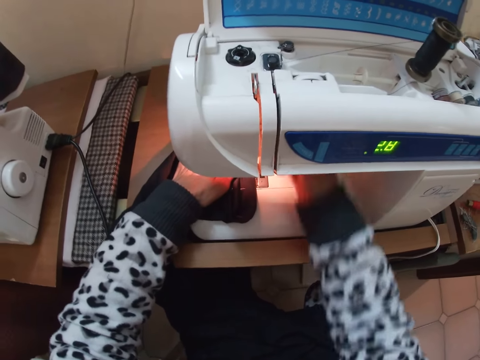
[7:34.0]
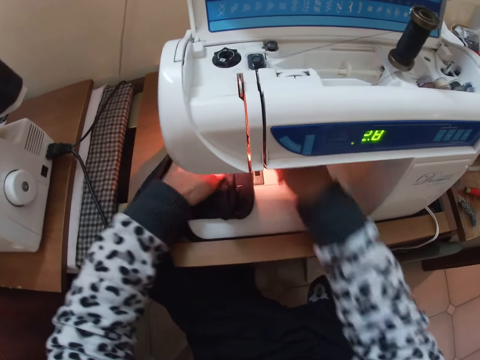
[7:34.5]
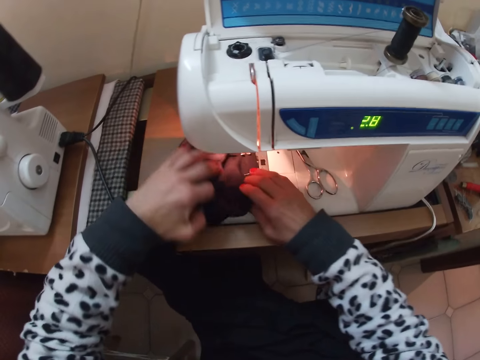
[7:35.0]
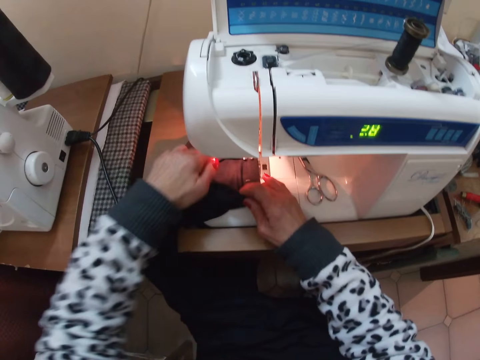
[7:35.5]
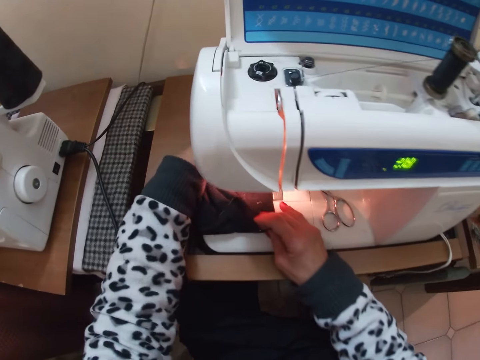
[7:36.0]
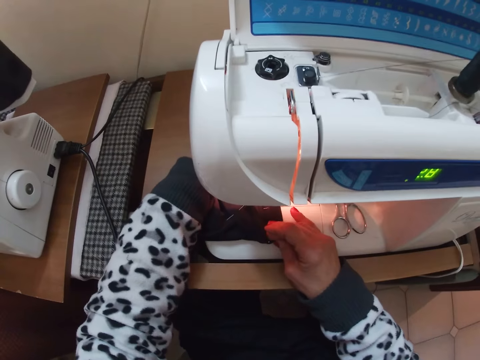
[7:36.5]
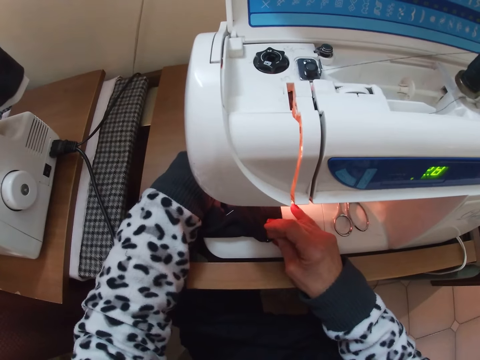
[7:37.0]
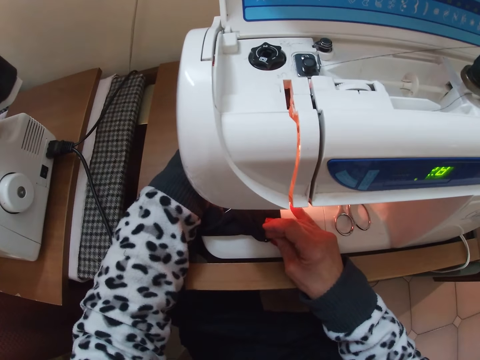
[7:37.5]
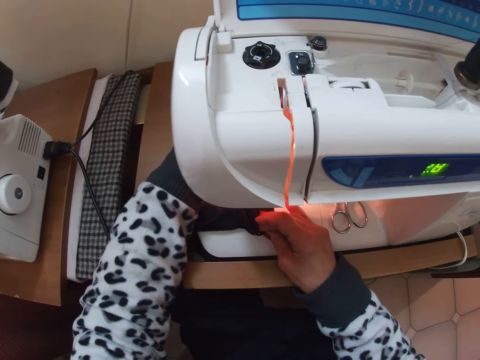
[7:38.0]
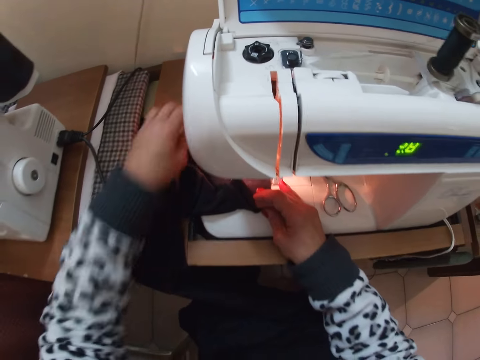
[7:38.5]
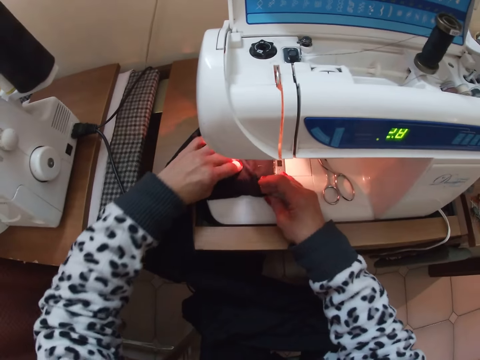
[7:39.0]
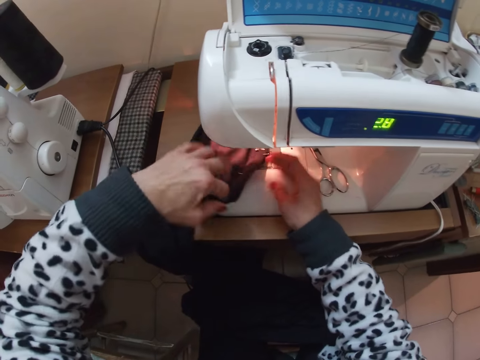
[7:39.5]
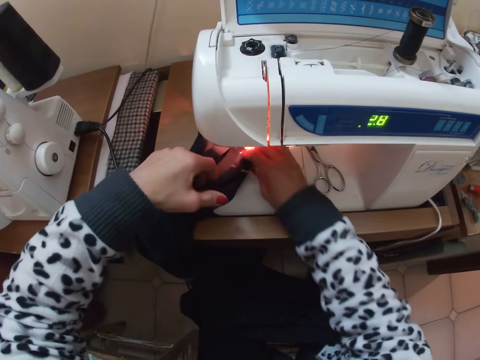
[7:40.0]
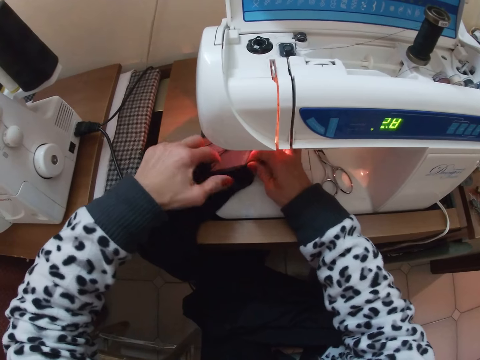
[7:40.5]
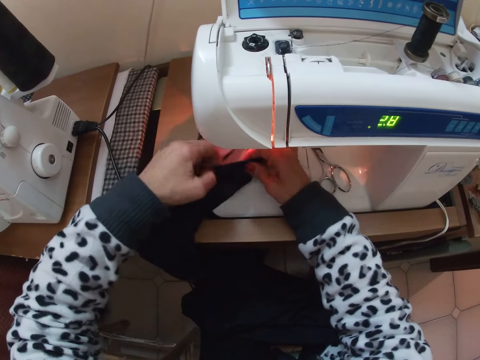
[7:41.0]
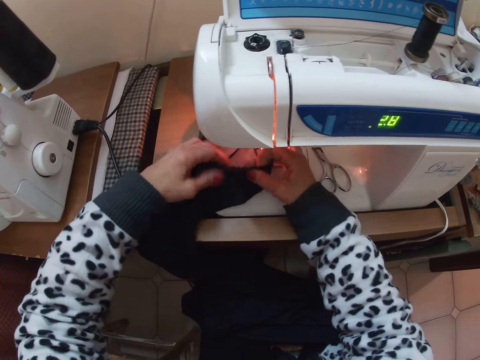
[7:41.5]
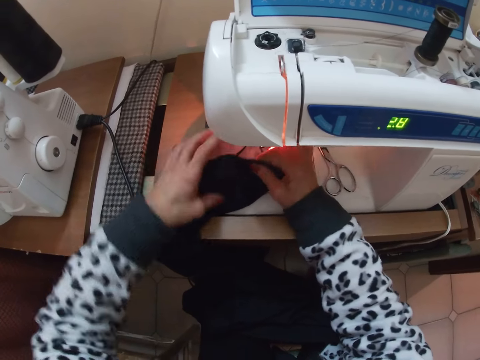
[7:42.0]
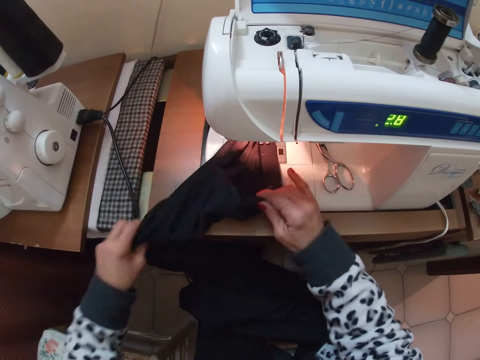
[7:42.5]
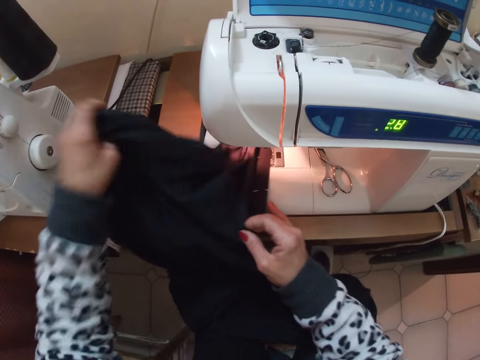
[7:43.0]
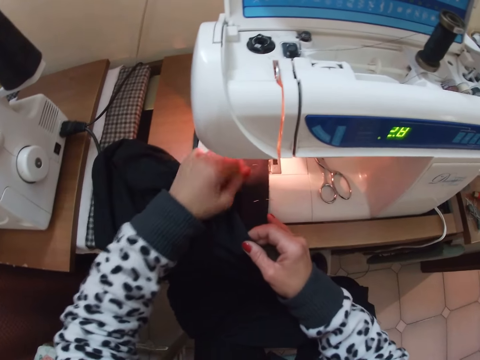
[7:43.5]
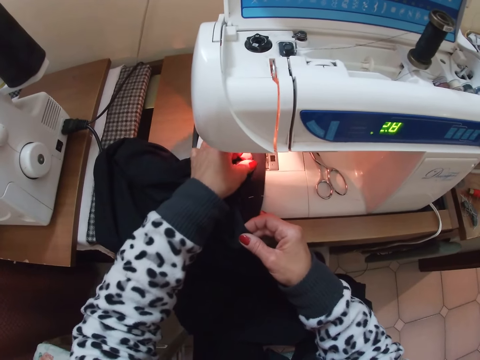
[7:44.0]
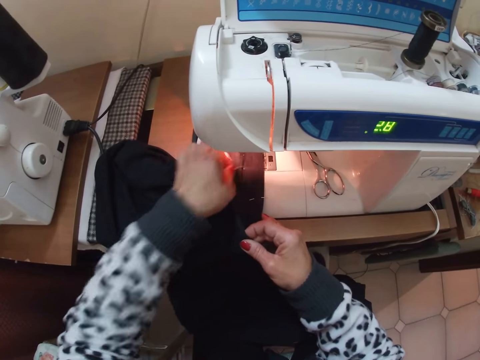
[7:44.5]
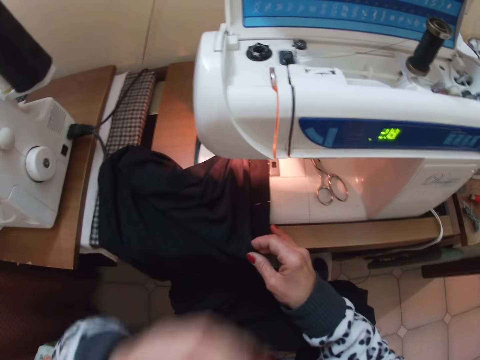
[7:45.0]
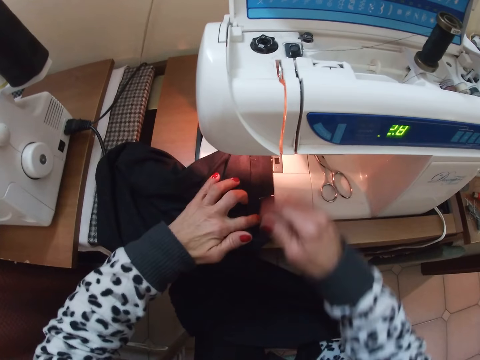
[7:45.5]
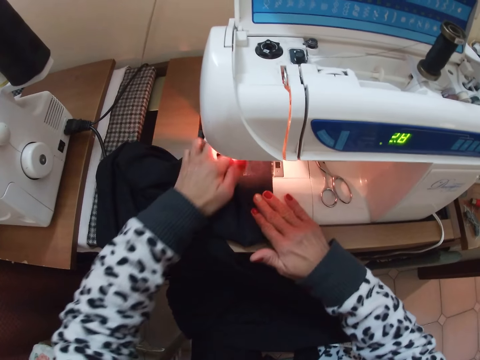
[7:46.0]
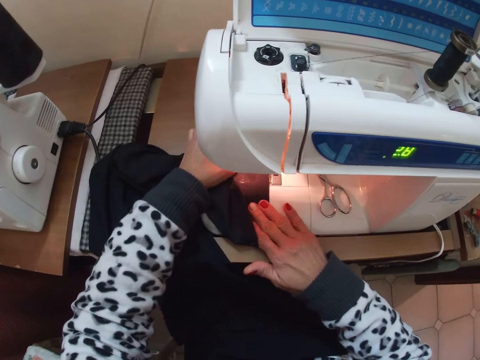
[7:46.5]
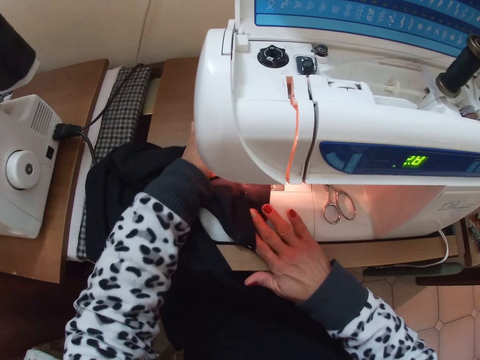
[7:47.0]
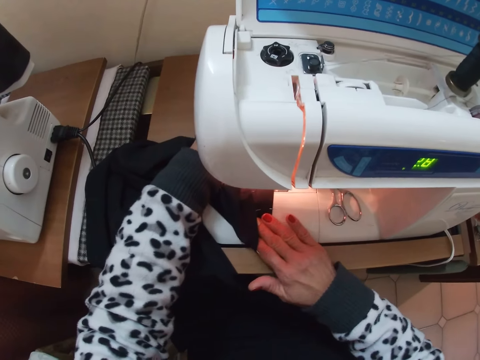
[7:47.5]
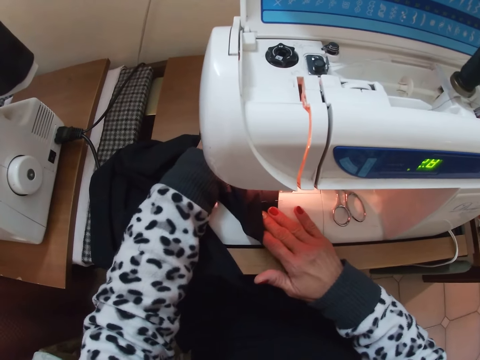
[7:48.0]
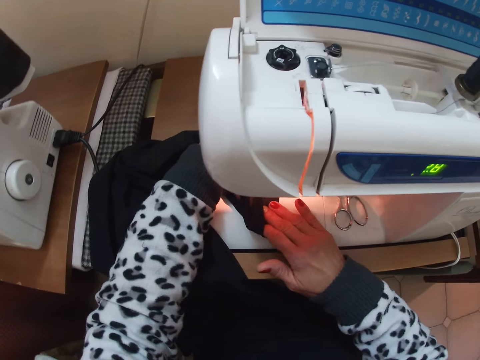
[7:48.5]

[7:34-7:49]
The camera wearer adjusts the presser foot lever on the sewing machine with her right hand. She adjusts the cloth on the sewing machine with her two hands. She sews the cloth with the sewing machine. She adjusts the cloth on the sewing machine with her two hands. She removes a small pin from the cloth with her left hand. She puts the pin in her mouth with her left hand. She adjusts the cloth on the sewing machine. She sews the cloth with the sewing machine.

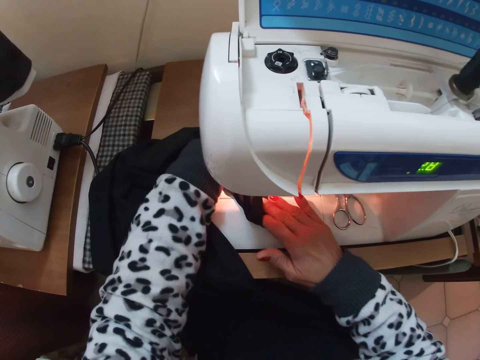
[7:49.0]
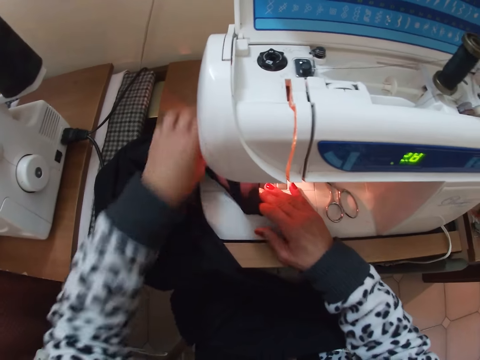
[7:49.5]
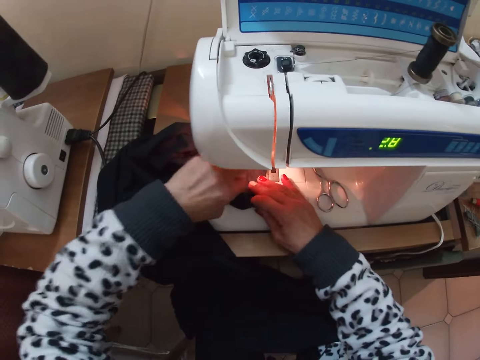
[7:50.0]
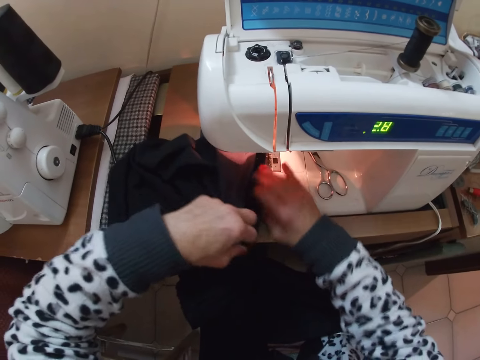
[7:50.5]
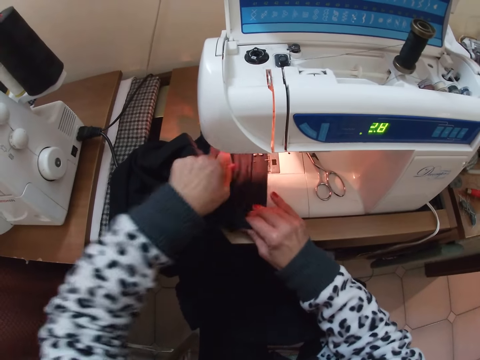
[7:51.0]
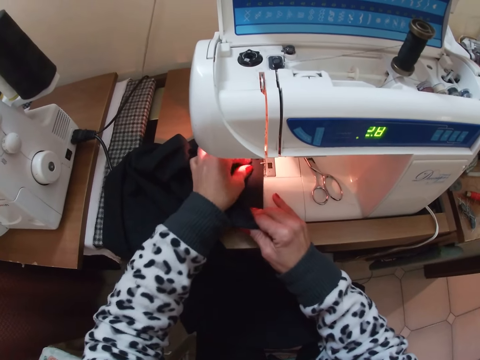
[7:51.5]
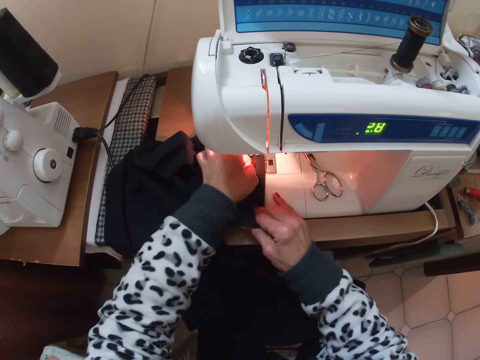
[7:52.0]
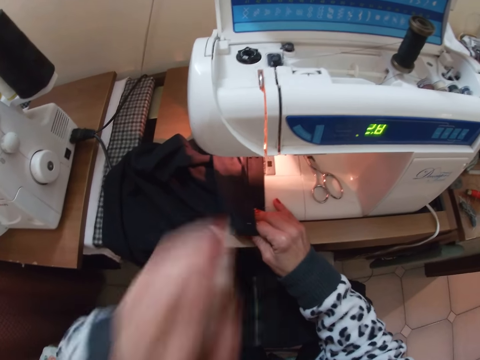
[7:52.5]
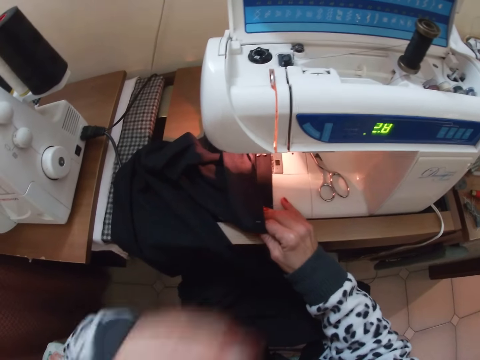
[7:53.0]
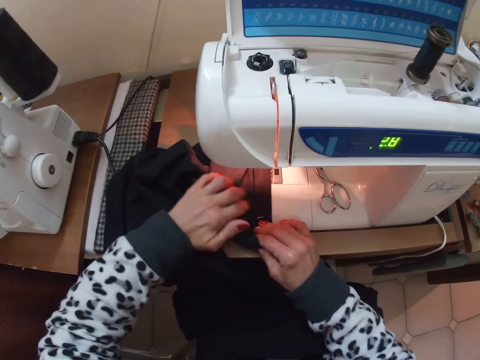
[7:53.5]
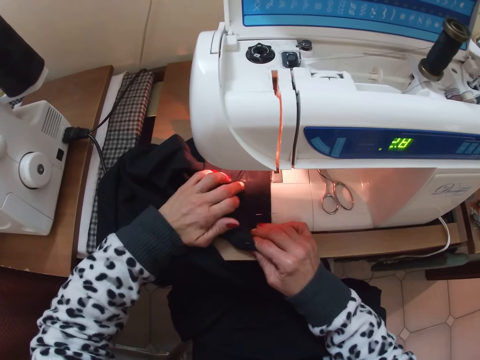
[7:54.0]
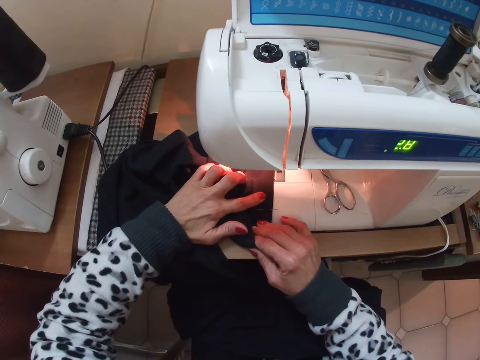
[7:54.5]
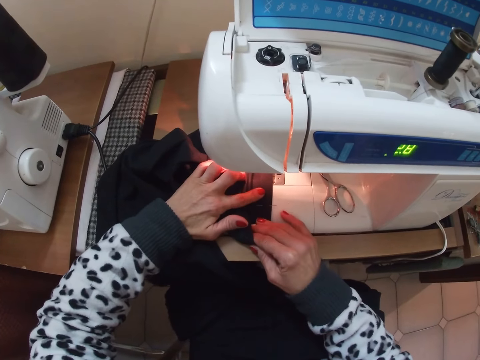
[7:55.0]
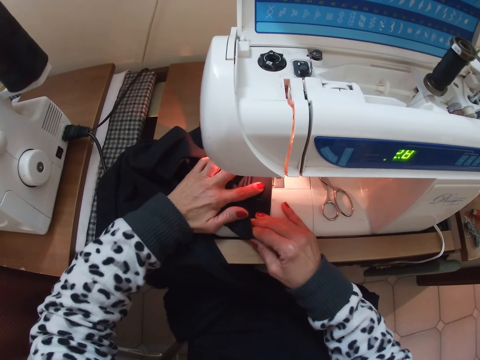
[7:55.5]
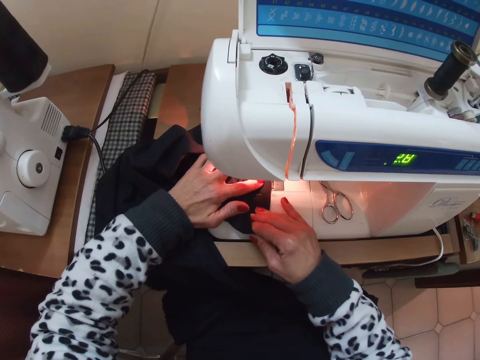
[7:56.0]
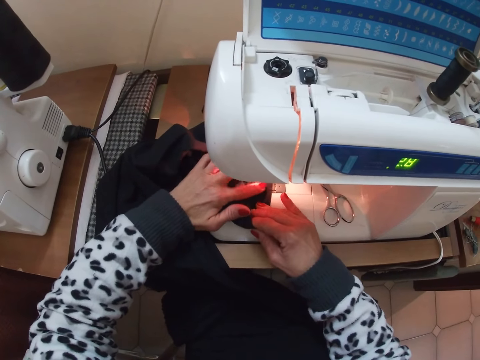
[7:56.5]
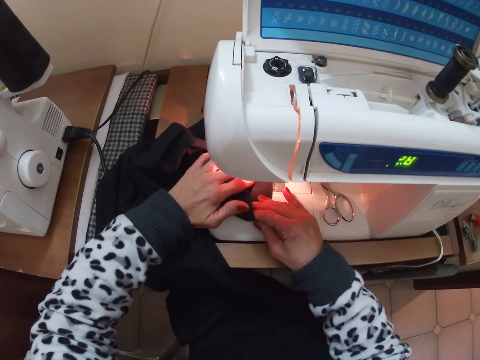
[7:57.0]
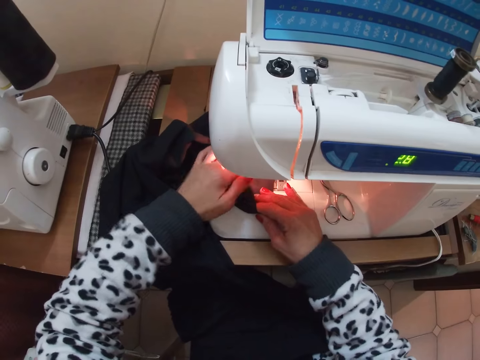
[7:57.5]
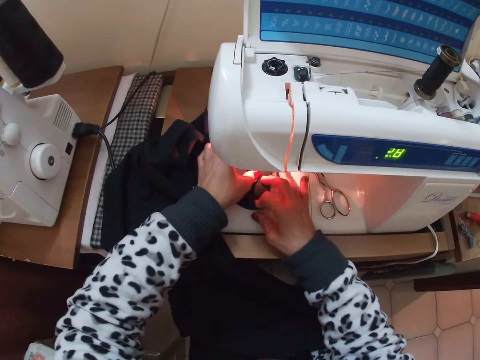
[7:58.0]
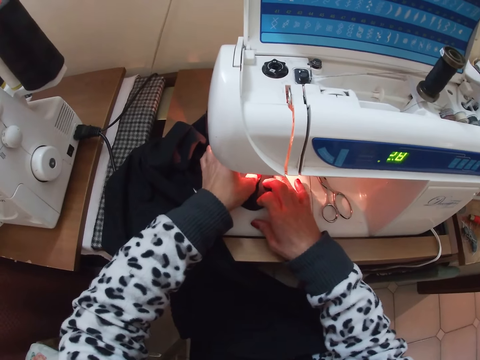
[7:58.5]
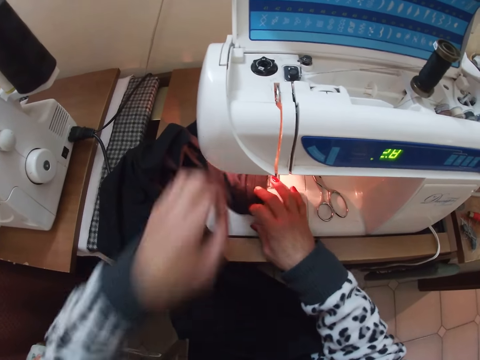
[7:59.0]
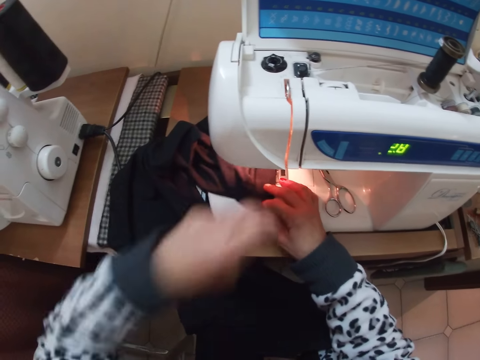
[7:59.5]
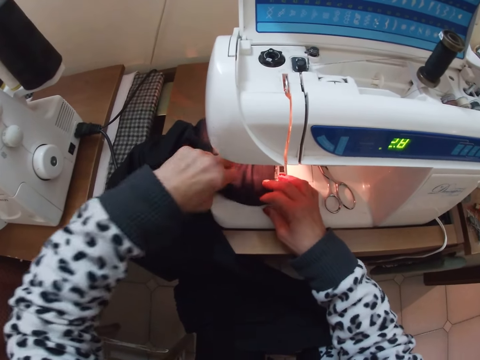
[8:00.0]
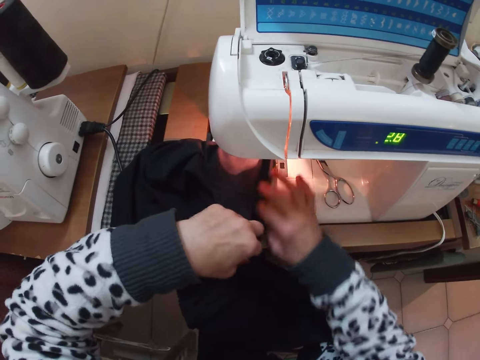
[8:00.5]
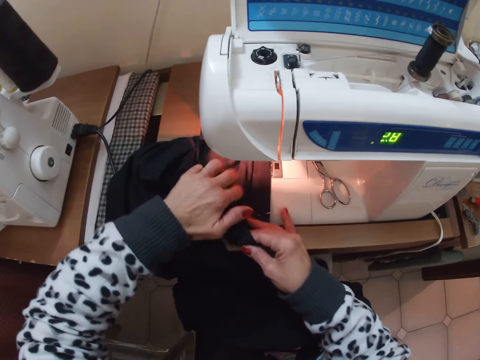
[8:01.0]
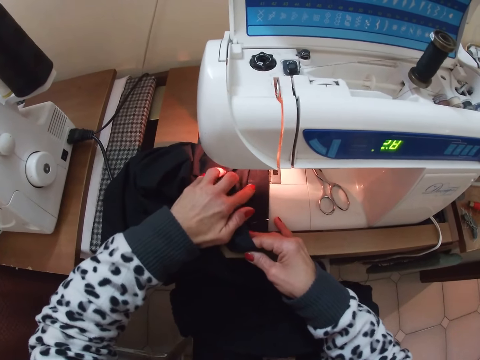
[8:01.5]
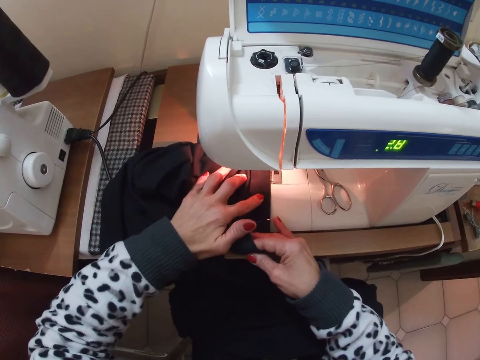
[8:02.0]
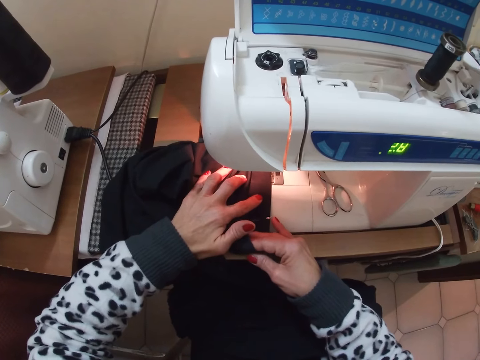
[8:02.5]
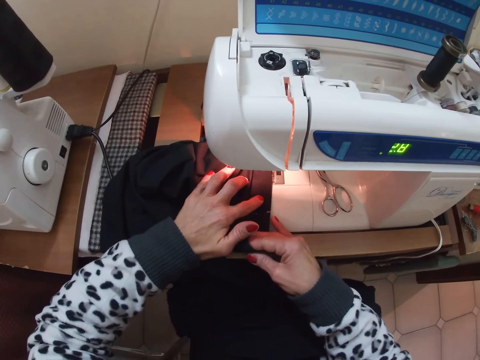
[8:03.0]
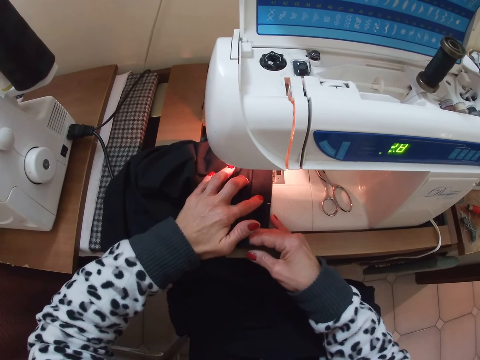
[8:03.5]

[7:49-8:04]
The camera wearer adjusts the cloth on the sewing machine. She removes a pin from the cloth with her left hand and puts the pin in her mouth with her left hand. She continues sewing the cloth with the sewing machine. She removes a pin from the cloth with her left hand and puts the pin in her mouth with her left hand. She adjusts the cloth on the sewing machine and continues sewing the cloth with the sewing machine.
